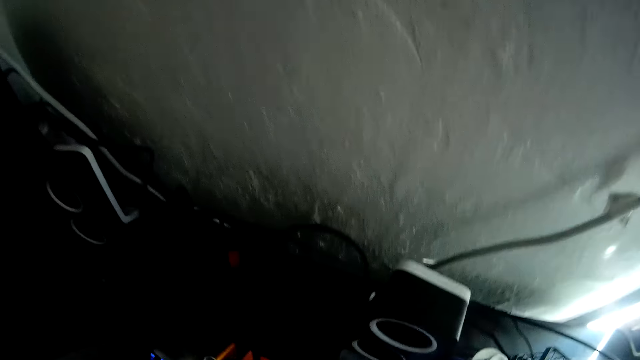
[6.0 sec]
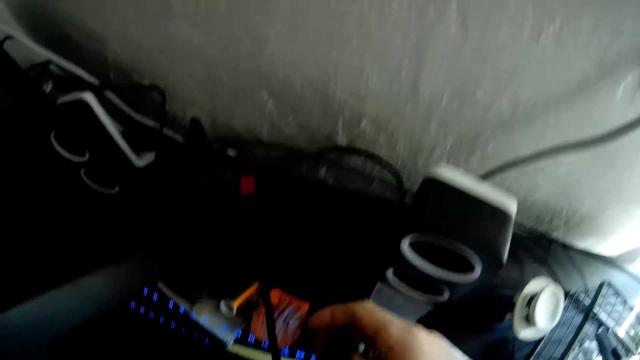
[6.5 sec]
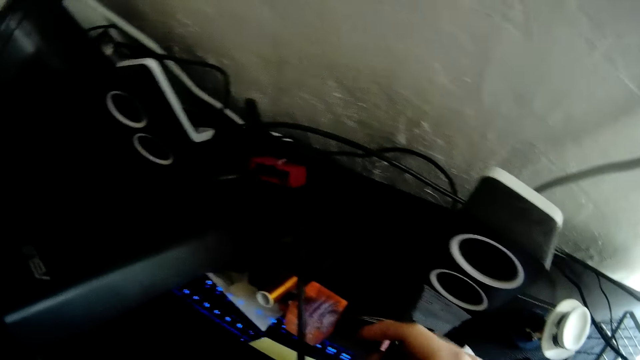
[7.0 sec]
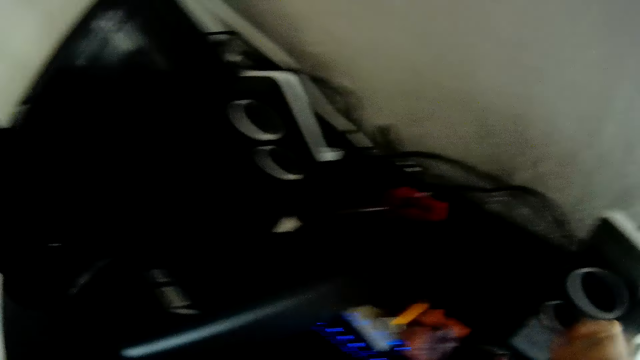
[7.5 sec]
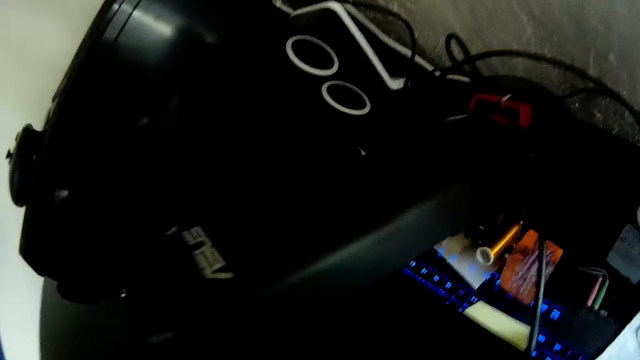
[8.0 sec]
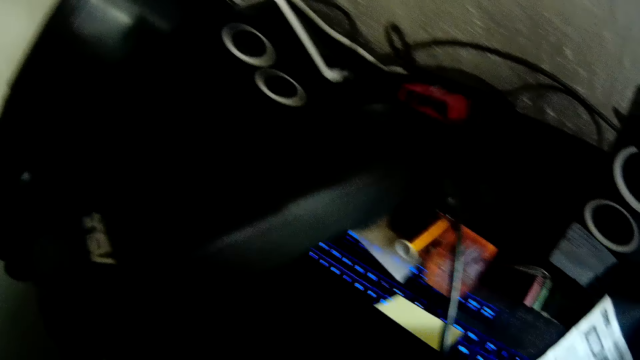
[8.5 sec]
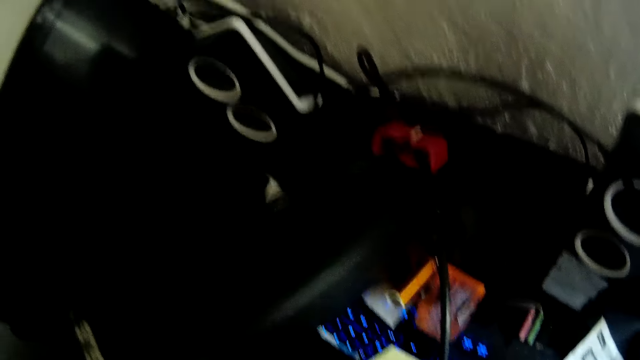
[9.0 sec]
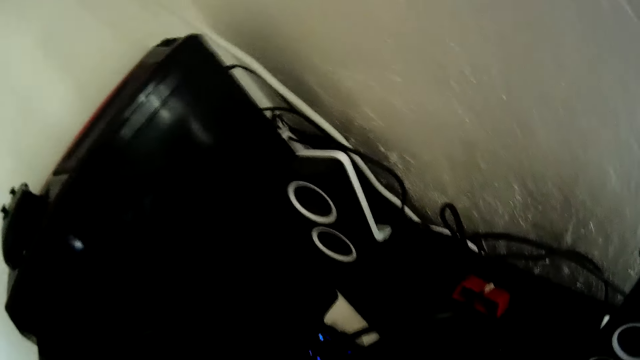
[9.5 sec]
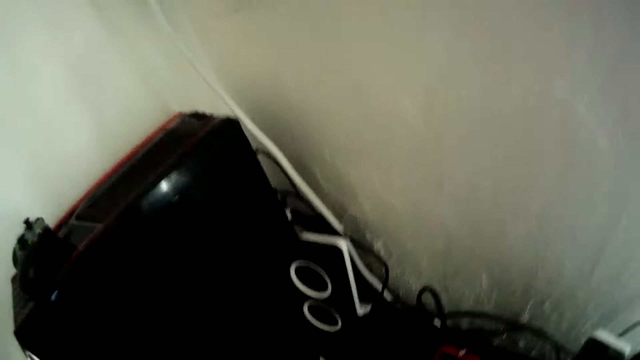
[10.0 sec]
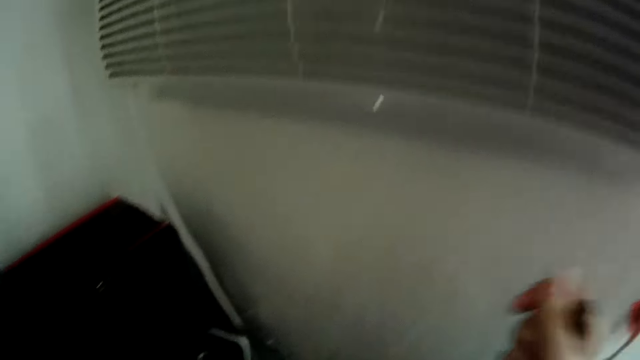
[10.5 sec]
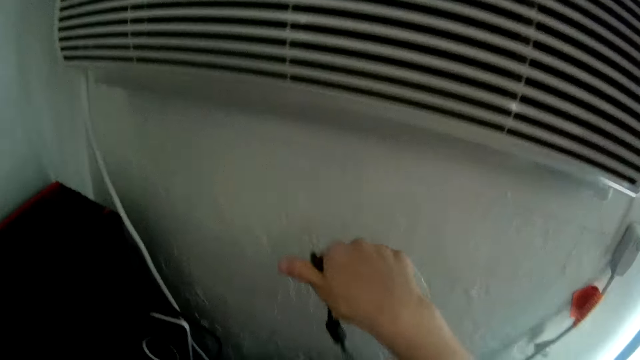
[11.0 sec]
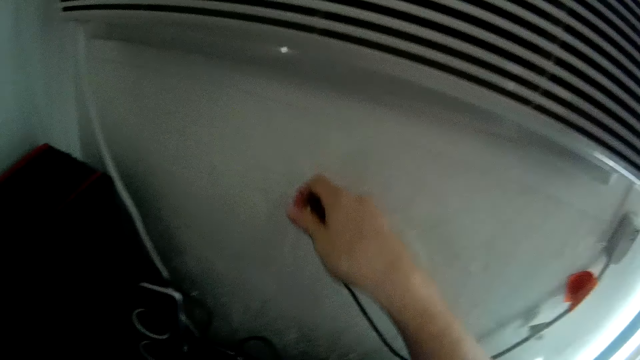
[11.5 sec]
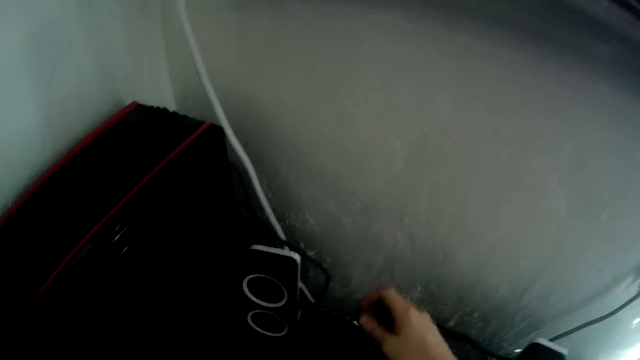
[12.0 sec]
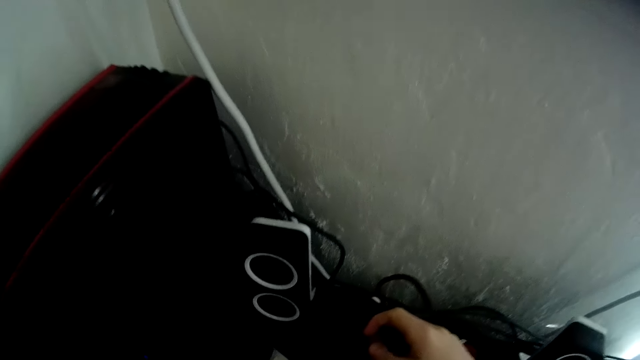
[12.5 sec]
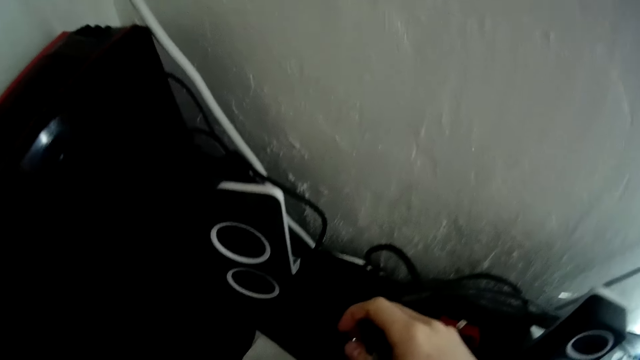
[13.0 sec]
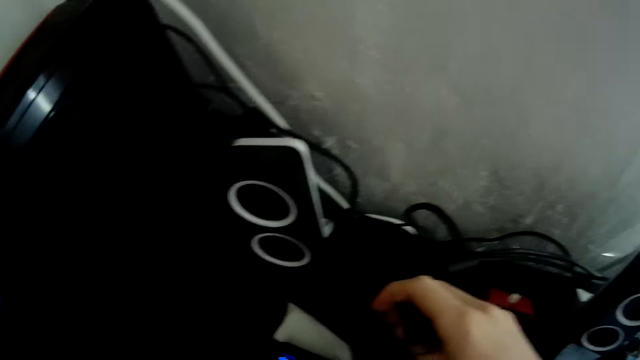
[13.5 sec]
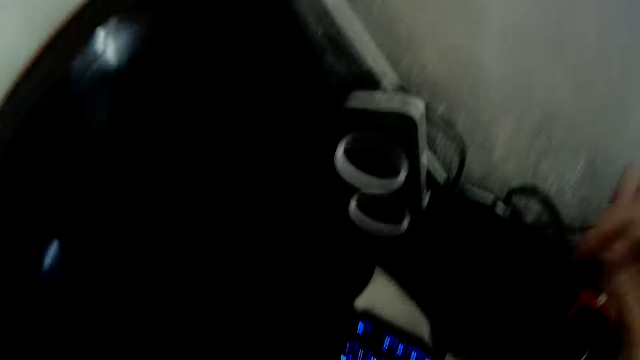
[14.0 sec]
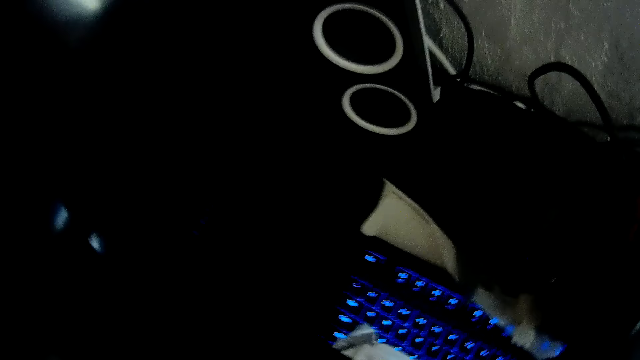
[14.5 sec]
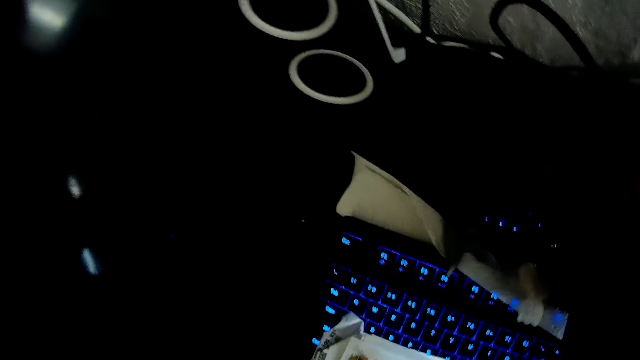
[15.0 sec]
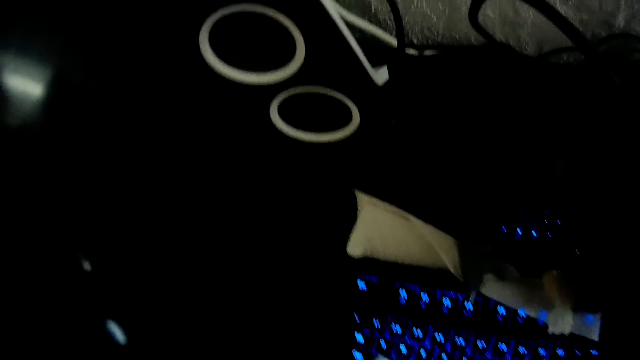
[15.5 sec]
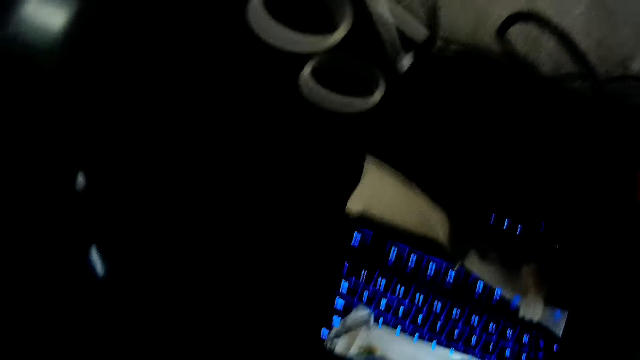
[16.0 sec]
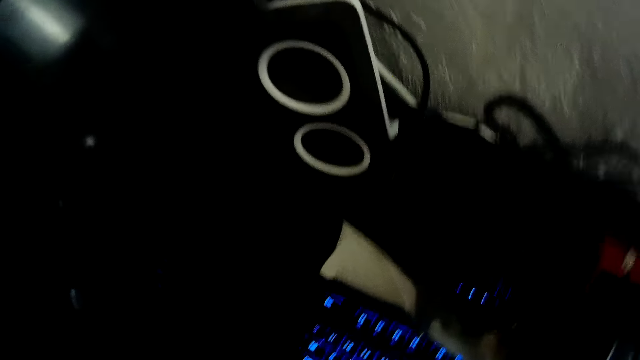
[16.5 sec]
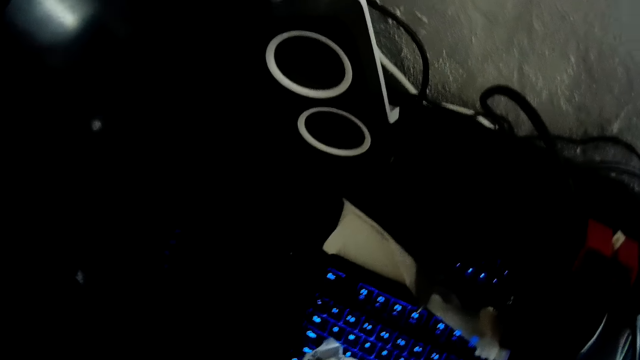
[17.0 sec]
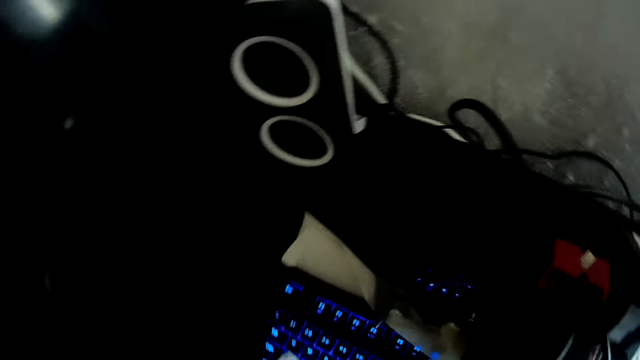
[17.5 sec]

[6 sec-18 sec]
The camera wearer places his right hand on the table close to a keyboard. He places his right hand on the table close to a speaker.

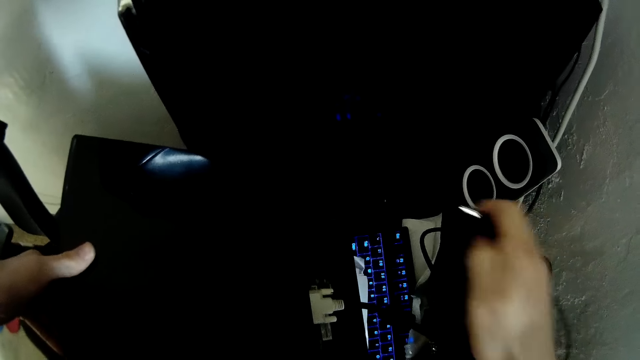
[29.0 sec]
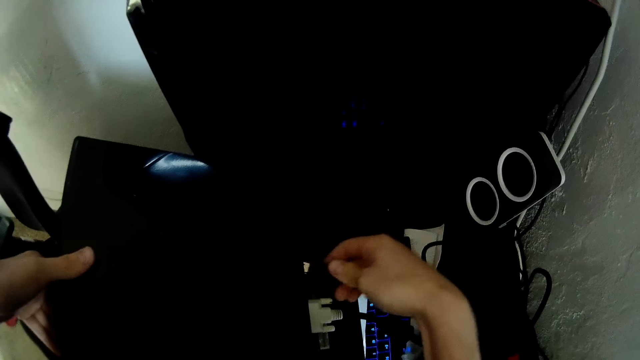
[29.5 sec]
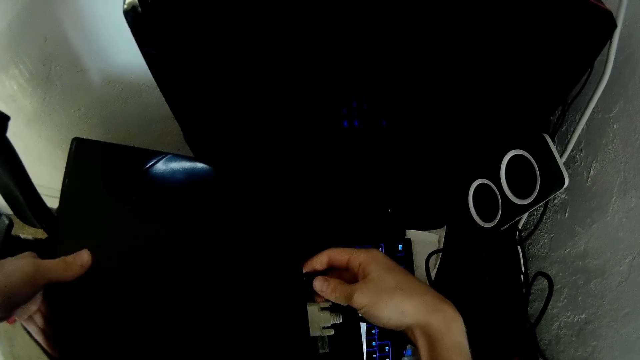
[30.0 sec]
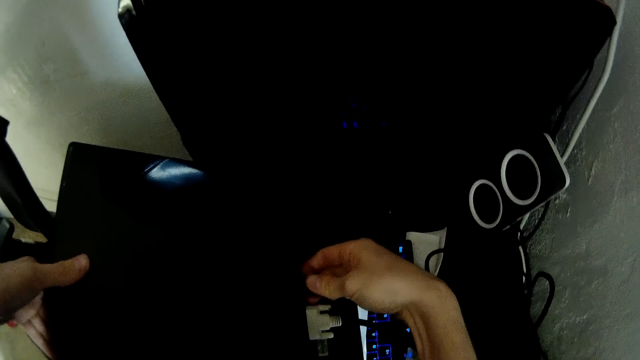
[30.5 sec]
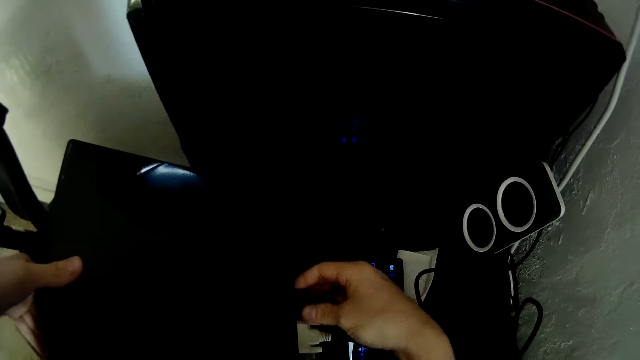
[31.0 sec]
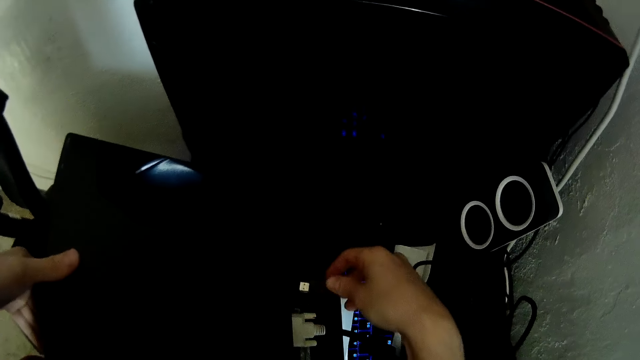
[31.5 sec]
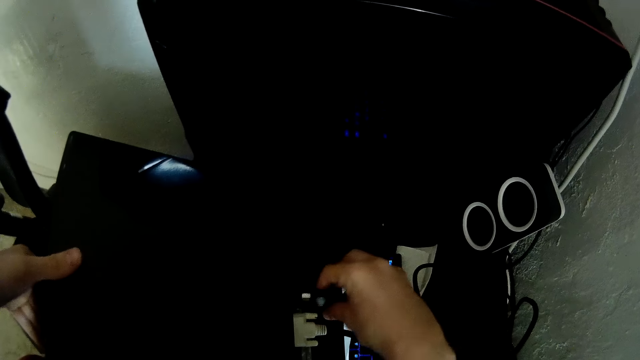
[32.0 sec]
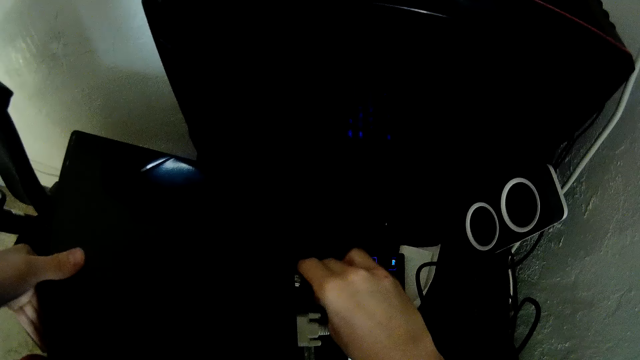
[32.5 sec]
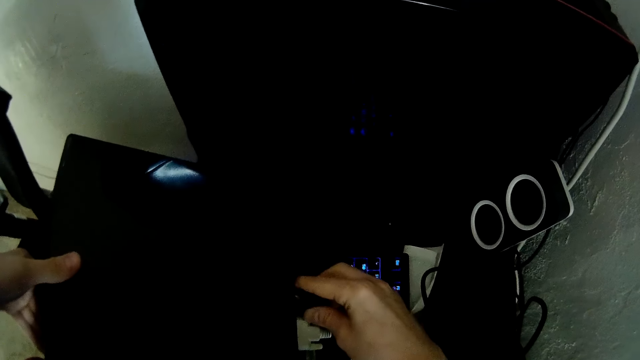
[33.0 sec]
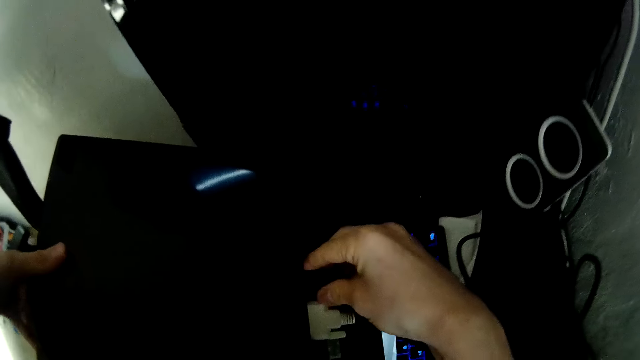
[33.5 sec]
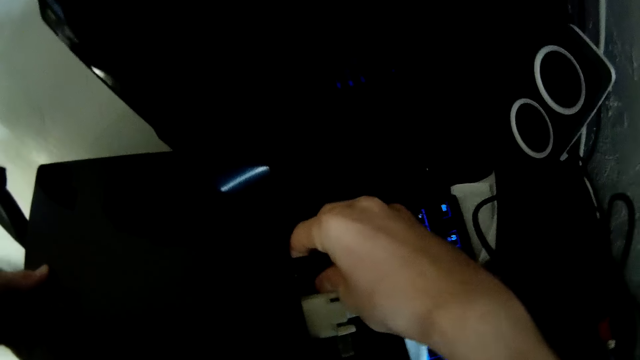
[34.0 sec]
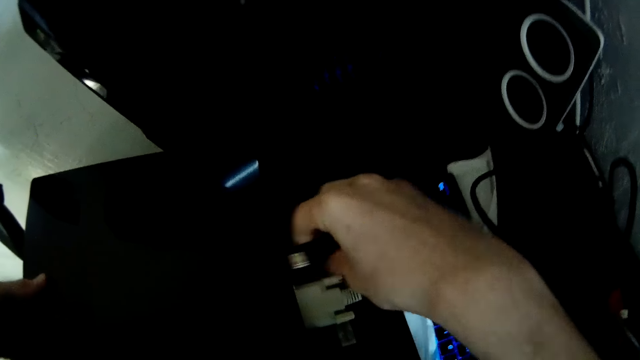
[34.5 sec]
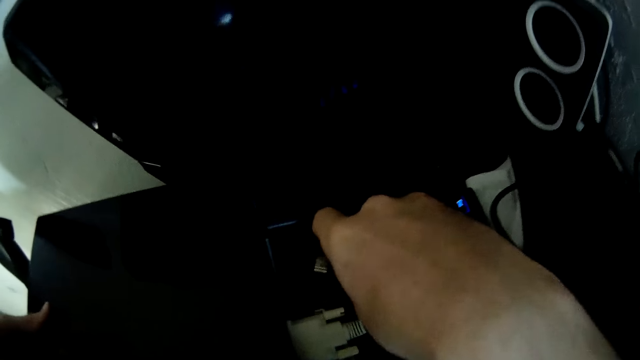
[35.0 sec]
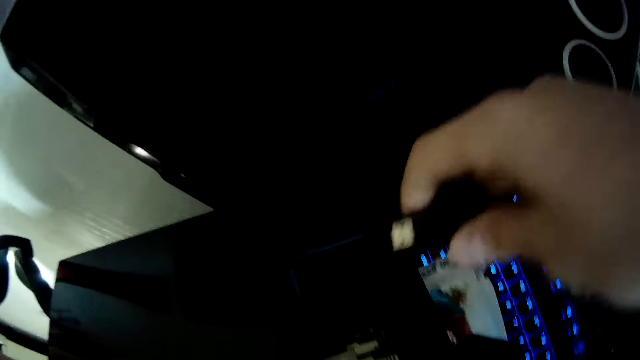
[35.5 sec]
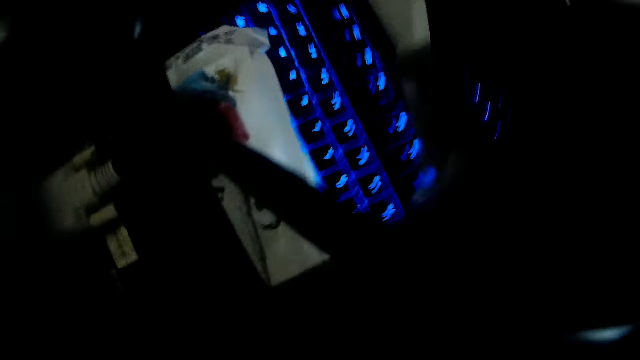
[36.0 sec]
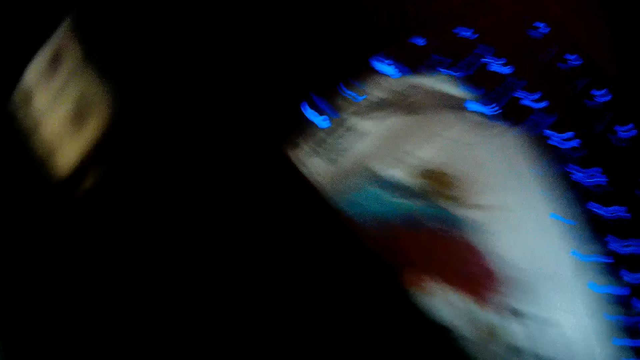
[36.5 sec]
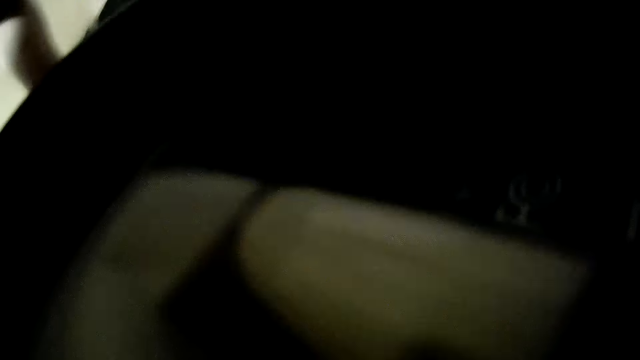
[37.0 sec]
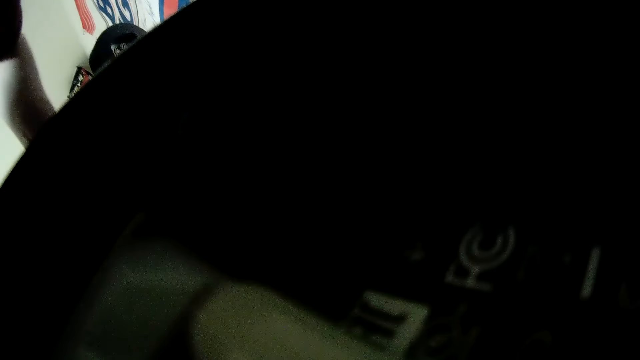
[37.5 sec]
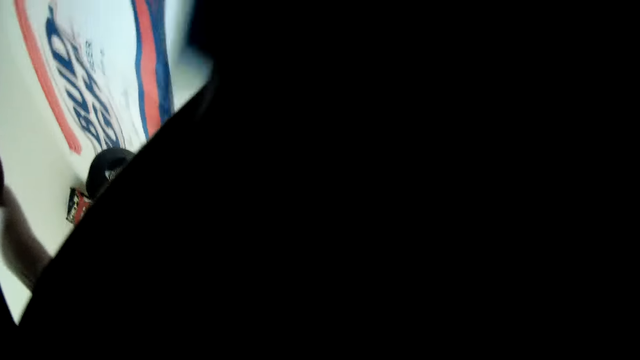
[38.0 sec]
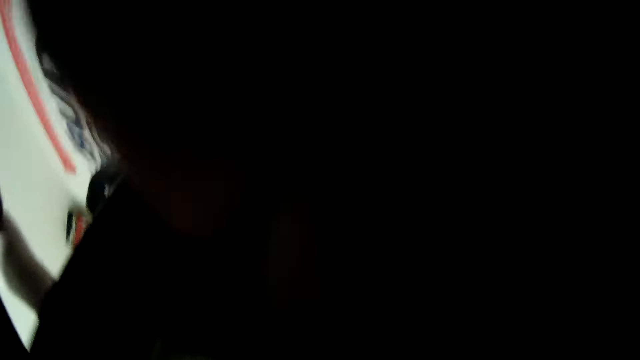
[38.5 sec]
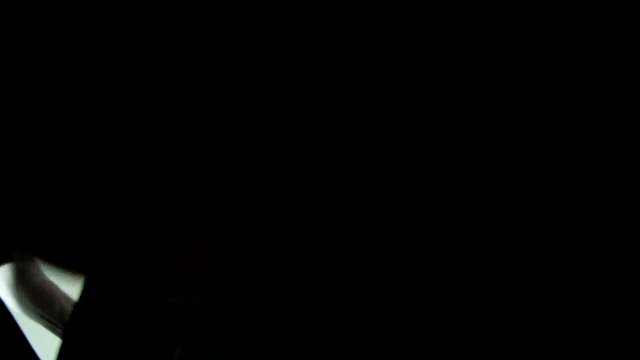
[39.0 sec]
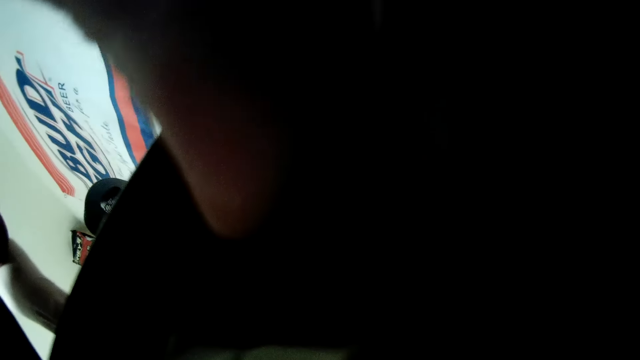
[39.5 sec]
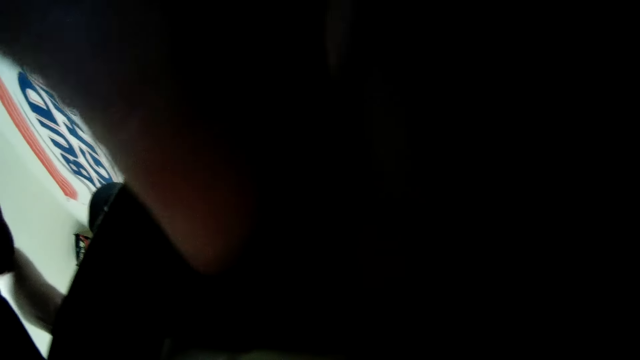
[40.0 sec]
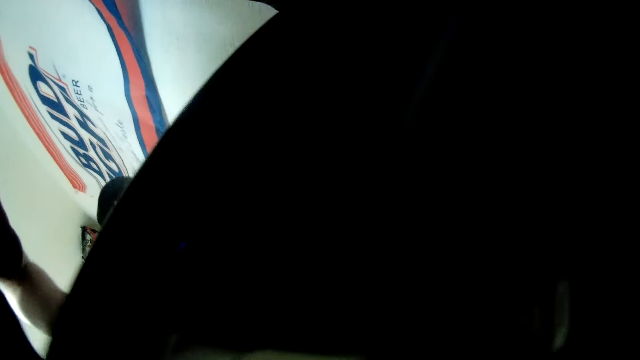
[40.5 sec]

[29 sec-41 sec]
The camera wearer plugs the cable to the computer monitor or console. They turn the cable mouth. They connect the cable to the console. They disconnect the cable from the console. They connect the cable to the console.
